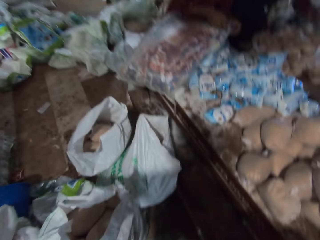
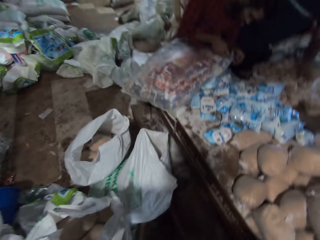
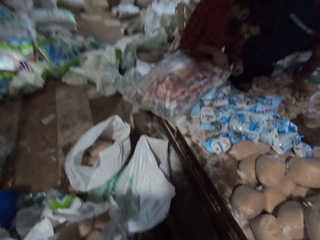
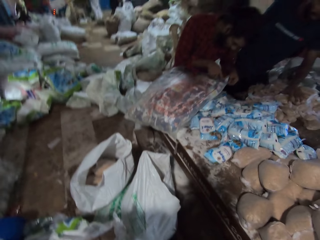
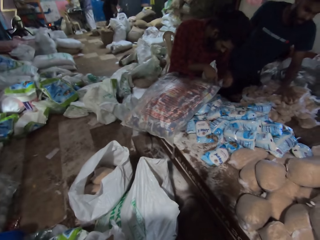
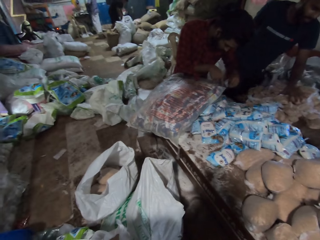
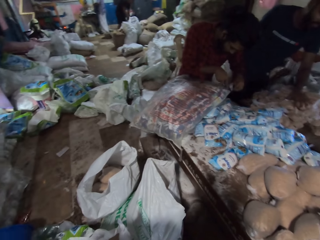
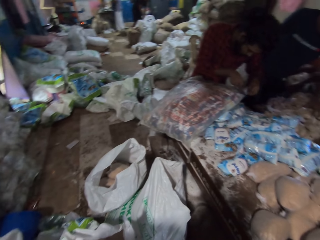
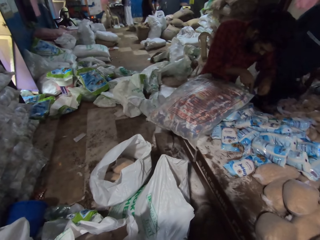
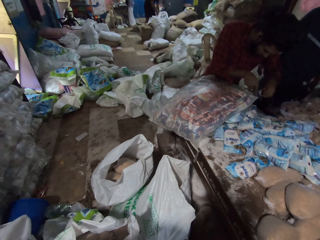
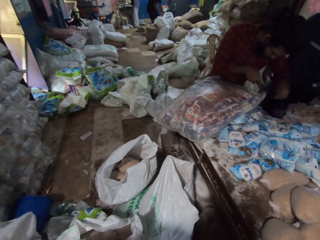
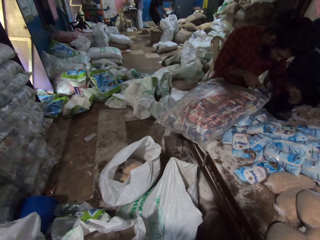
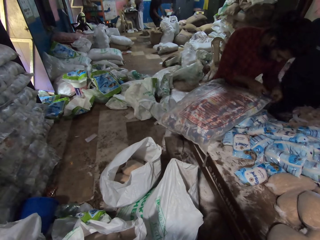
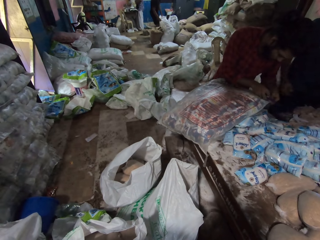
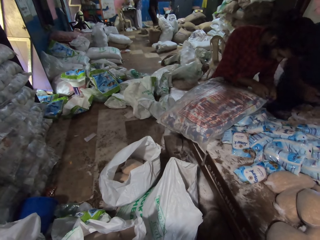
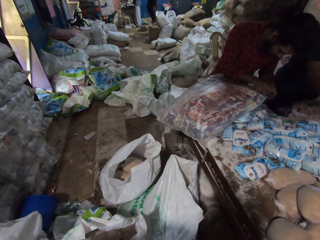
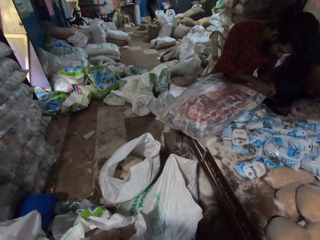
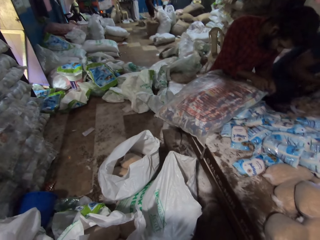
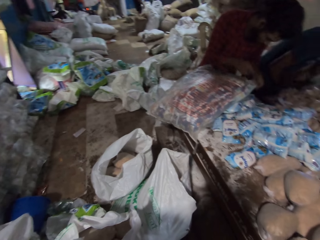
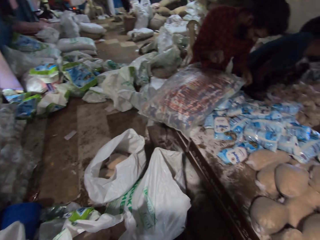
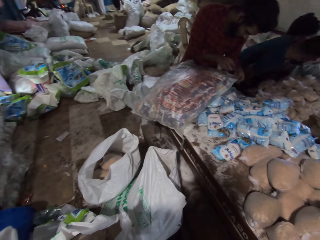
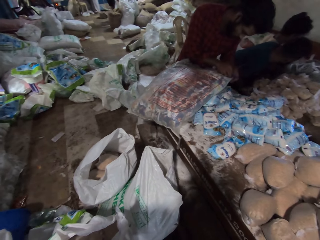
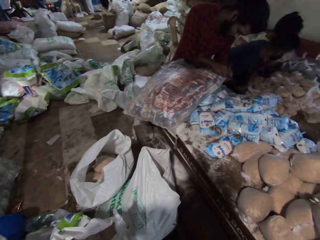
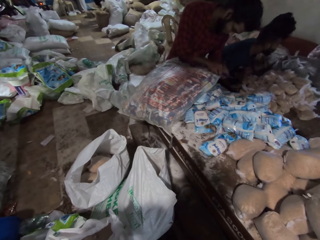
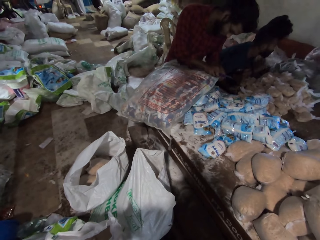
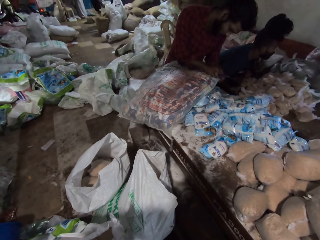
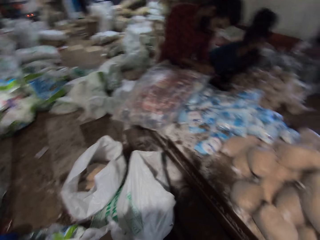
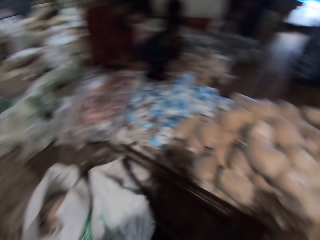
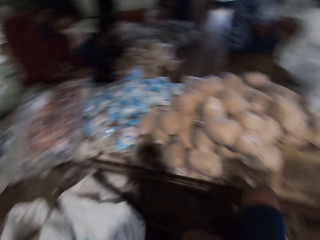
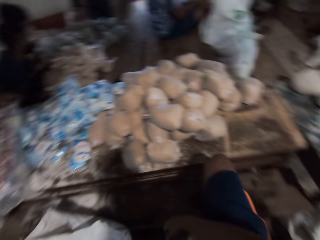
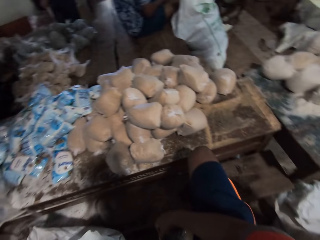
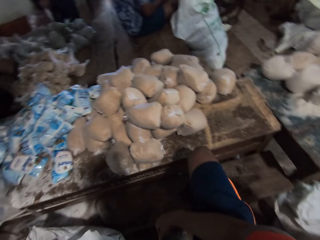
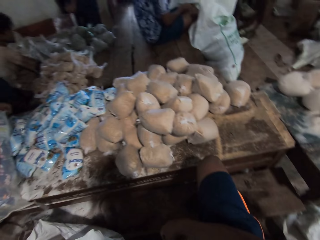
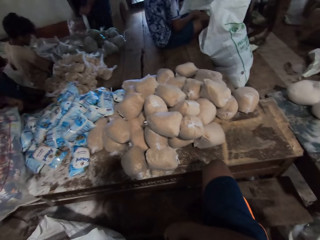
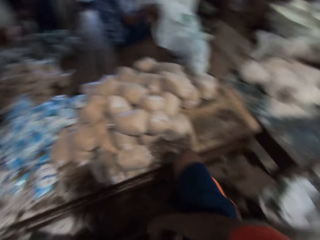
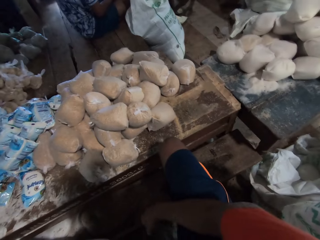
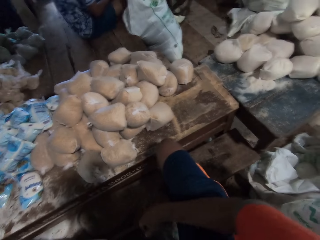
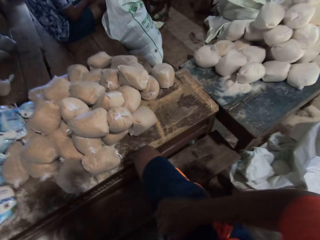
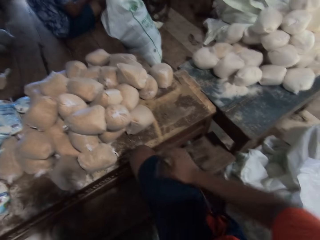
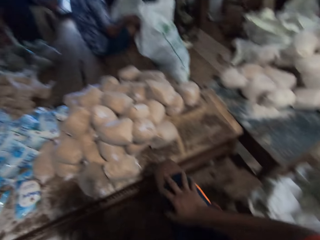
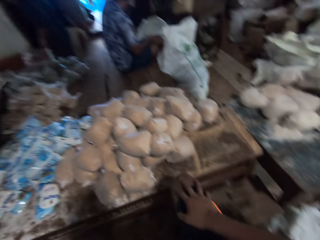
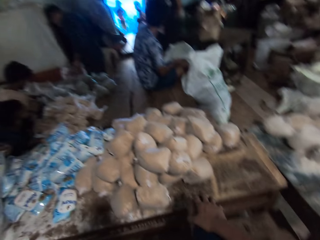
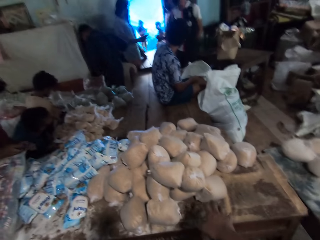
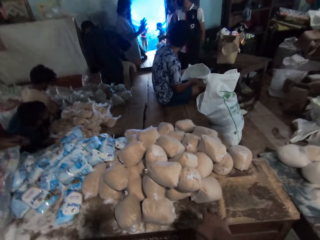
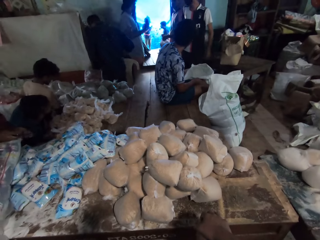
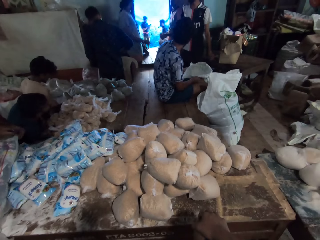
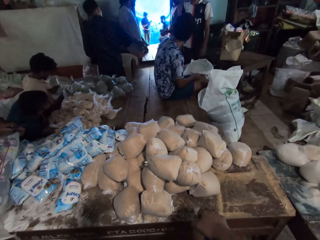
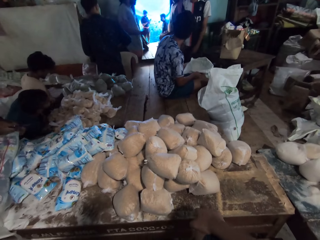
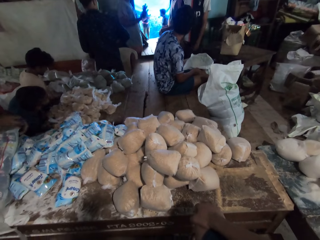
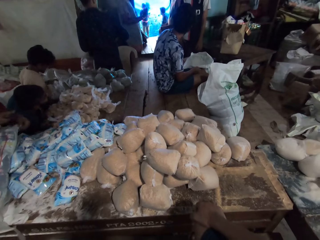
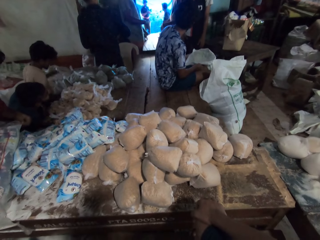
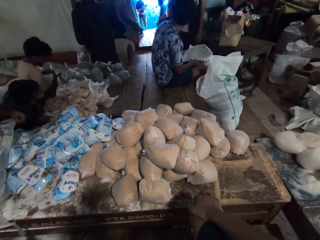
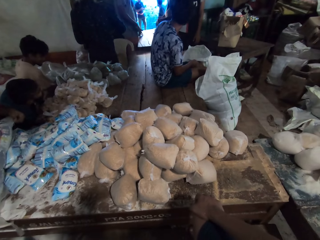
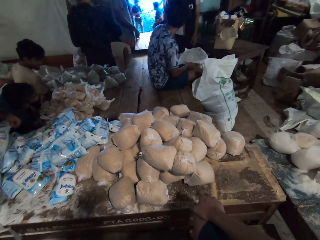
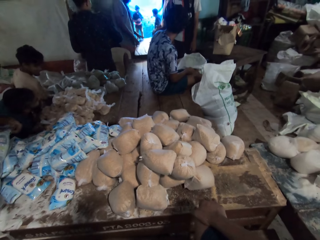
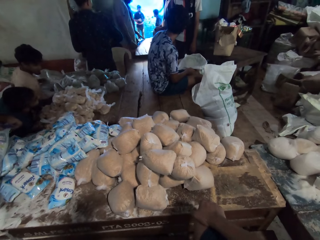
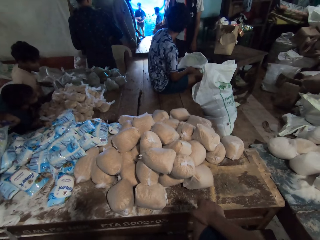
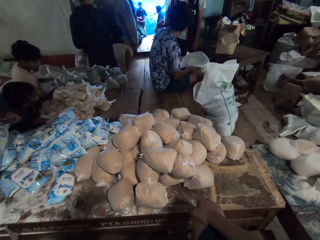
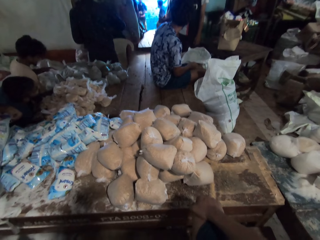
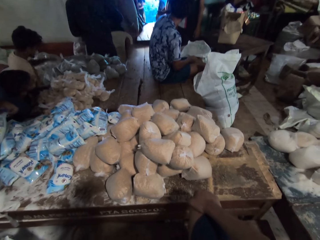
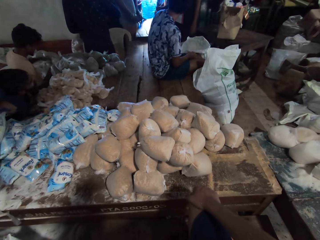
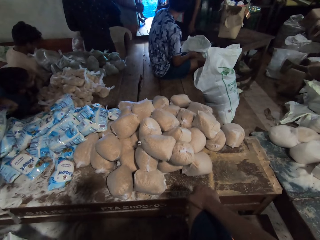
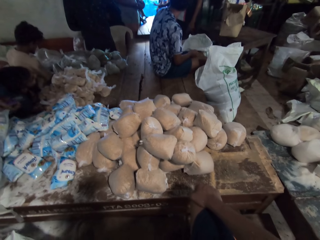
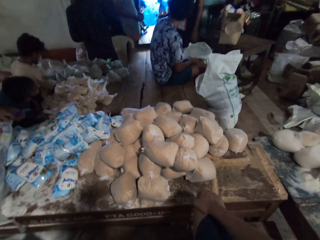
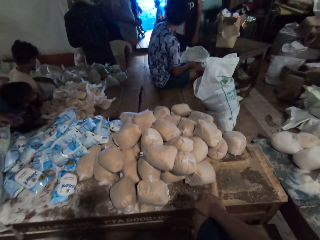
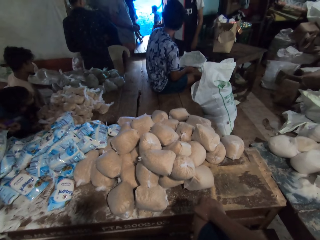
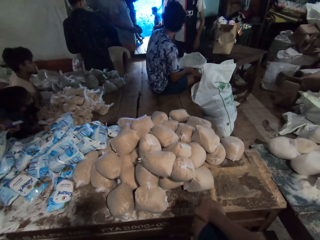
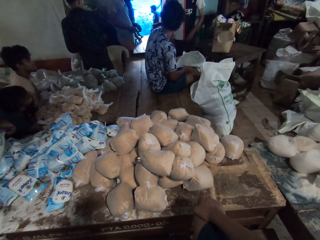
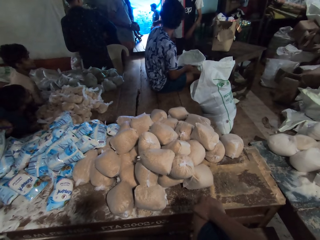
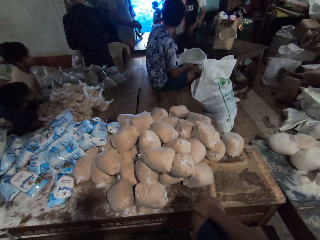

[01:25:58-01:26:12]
A man places his left hand on a stack of grain on the table. Another man cuts the sack bag with the knife in his right hand. The camera wearer looks around the store. Another man holds a sack bag on the floor with both hands. The first man interacts with the group of people. The third man drags the sack bag on the floor with both hands. The first man holds a knife with his right hand and places the knife on the table with his right hand. The camera wearer touches the knee. Another man holds a sack bag on the floor with both hands and widens the sack bag on the floor with both hands.

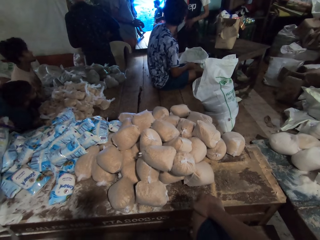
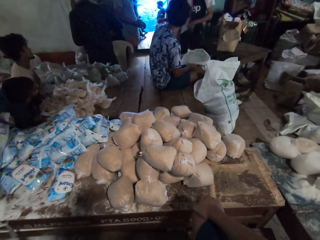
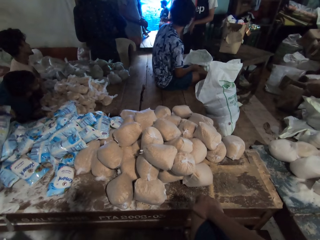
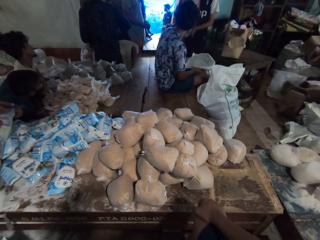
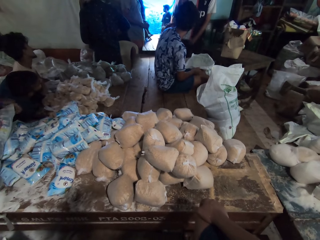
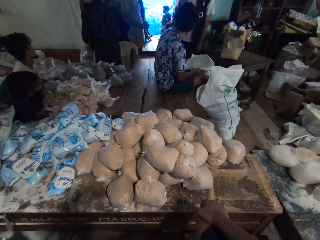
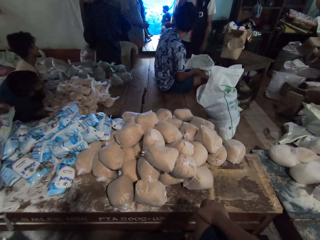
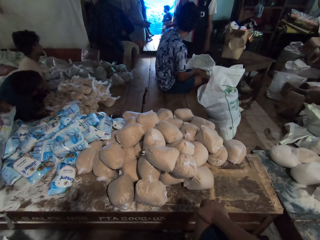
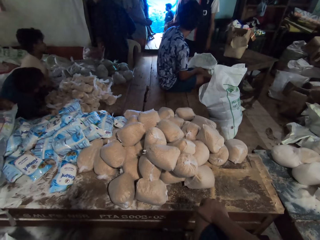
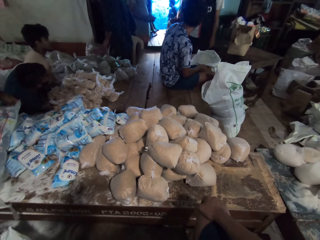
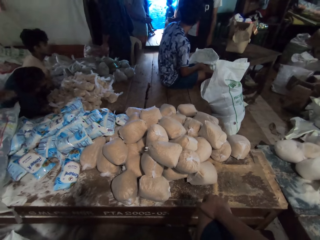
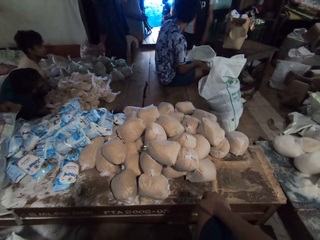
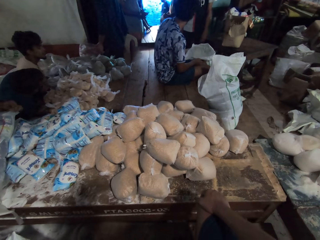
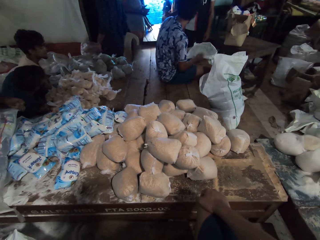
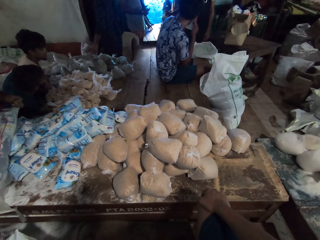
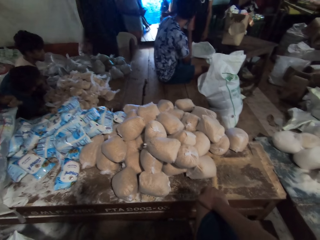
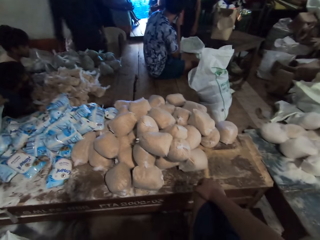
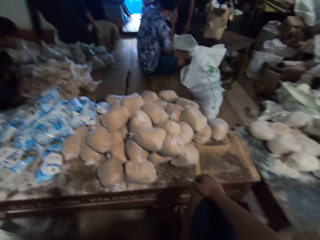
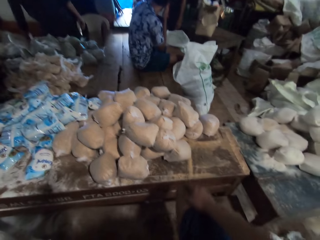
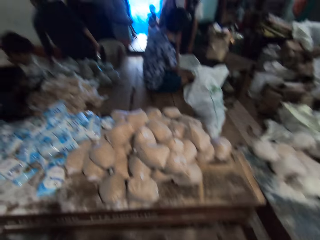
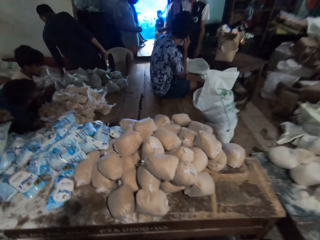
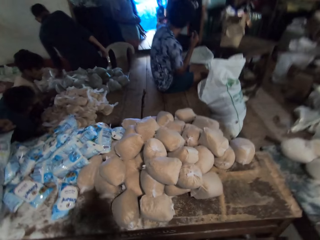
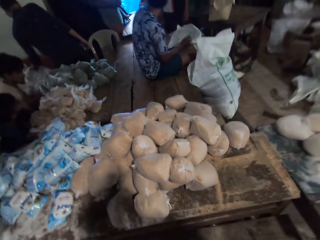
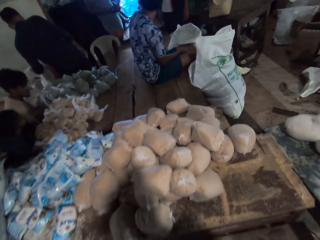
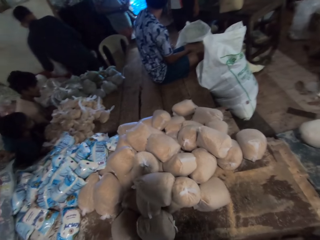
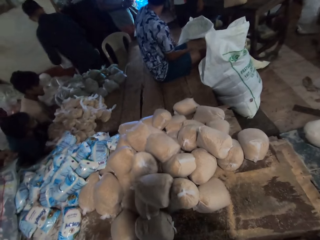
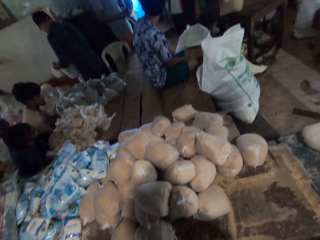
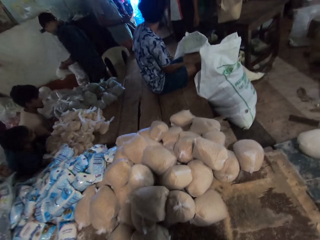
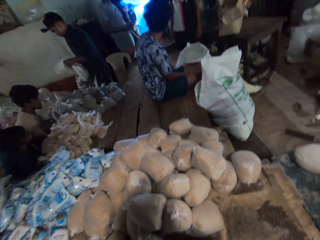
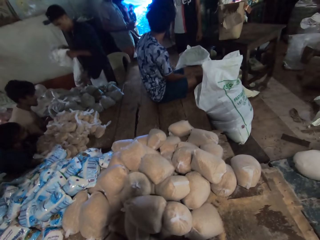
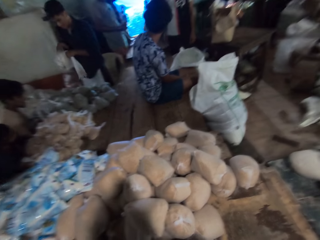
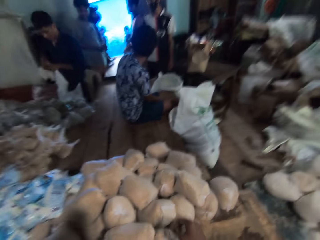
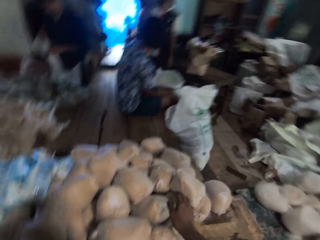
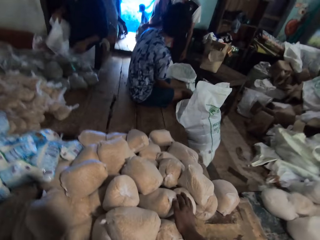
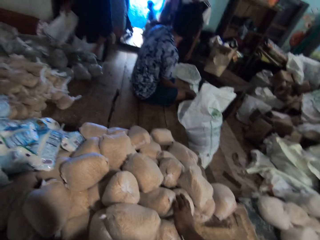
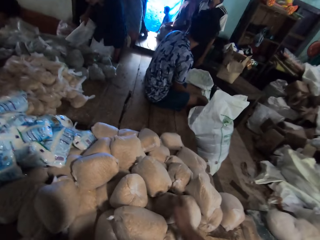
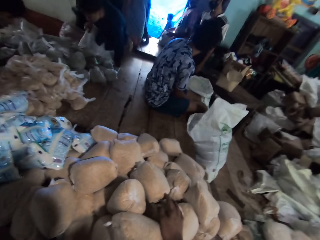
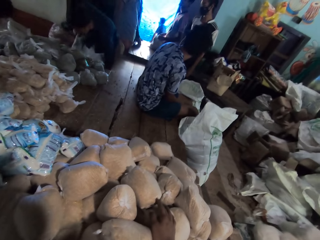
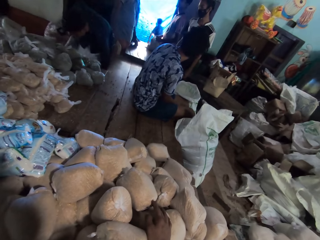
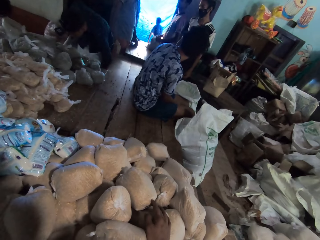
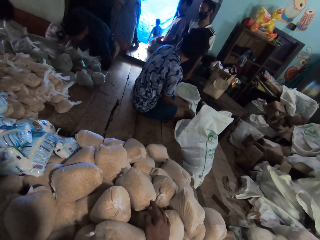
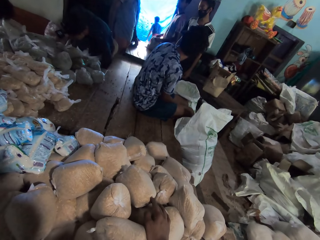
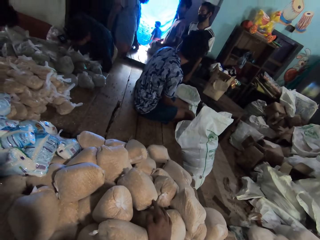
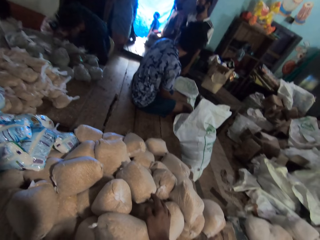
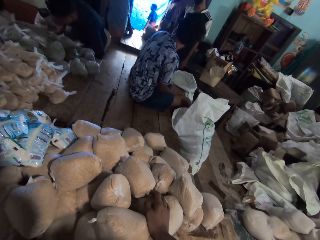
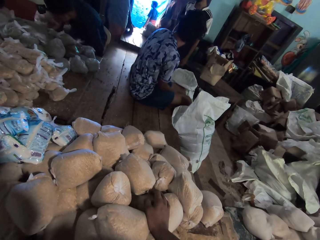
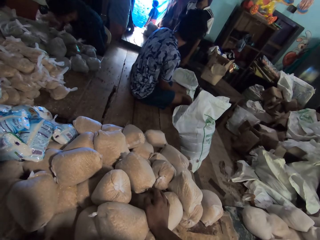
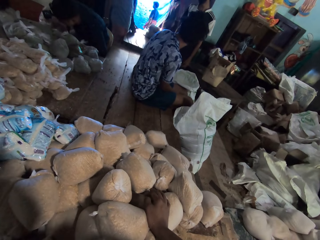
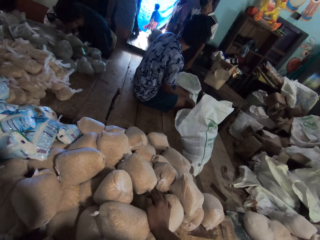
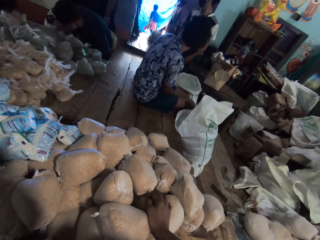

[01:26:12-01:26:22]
A man touches his face with his right hand. Another man picks up a sack bag from the floor with his left hand, holds the sack bag with both hands, holds the sack bag with his left hand, holds the sack bag with both hands, and holds the sack bag with his right hand. The camera wearer touches a nylon of maize on the table with his right hand. A third man carries some plastic bags in both hands. The second man adjusts a chair on the floor with his left hand. A fourth man holds a sack bag on a table with both hands. The camera wearer touches the nylon of maize on the table with his right hand again. The fourth man ties the sack bag on the table with both hands.
